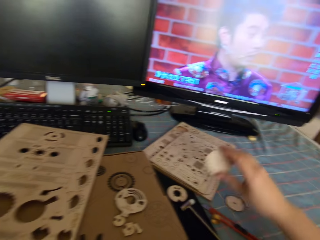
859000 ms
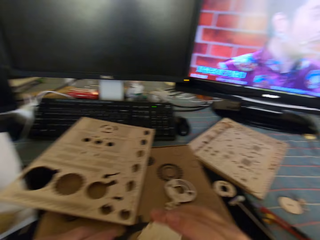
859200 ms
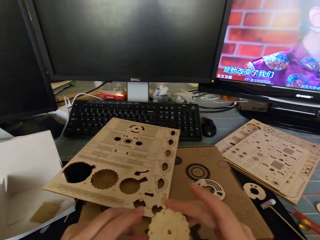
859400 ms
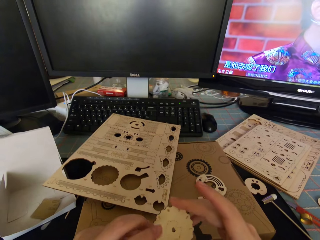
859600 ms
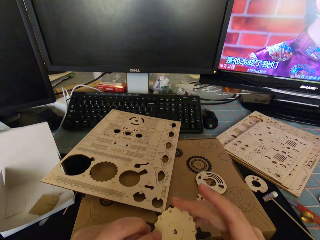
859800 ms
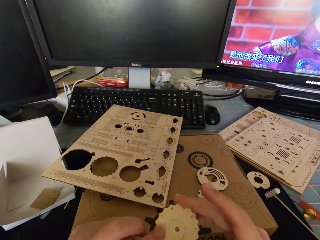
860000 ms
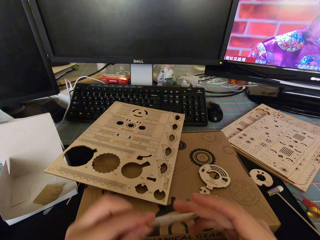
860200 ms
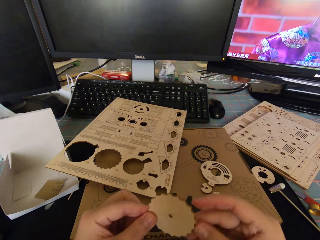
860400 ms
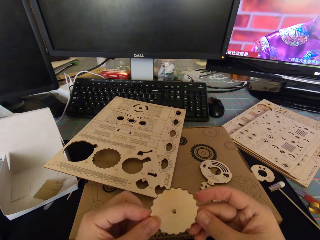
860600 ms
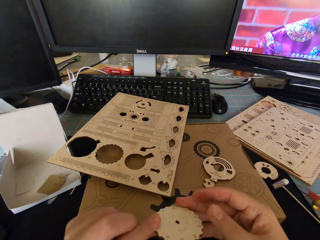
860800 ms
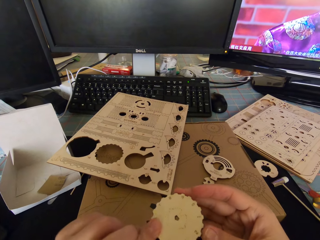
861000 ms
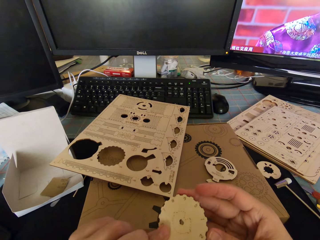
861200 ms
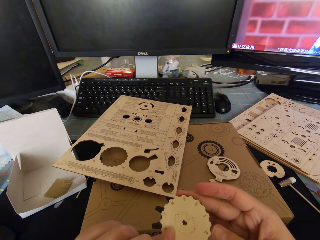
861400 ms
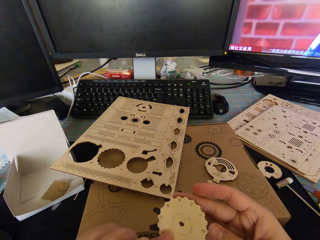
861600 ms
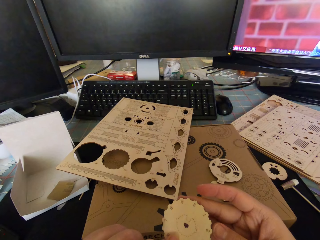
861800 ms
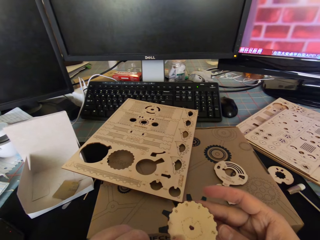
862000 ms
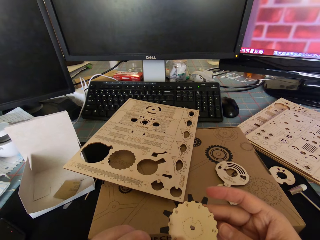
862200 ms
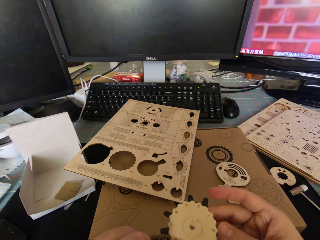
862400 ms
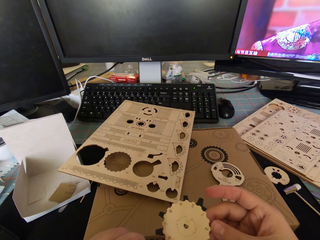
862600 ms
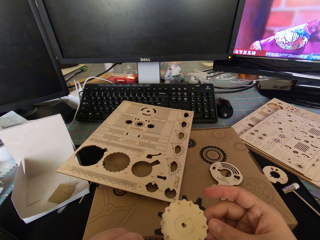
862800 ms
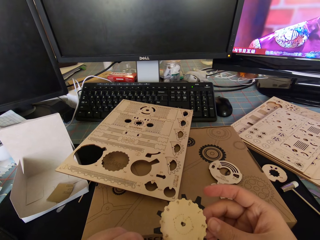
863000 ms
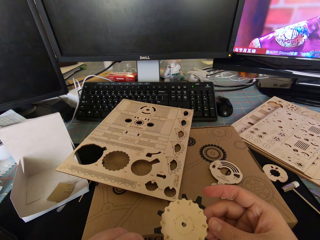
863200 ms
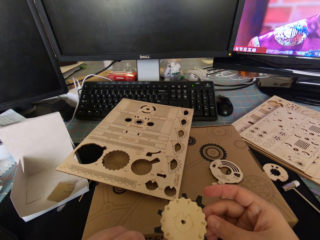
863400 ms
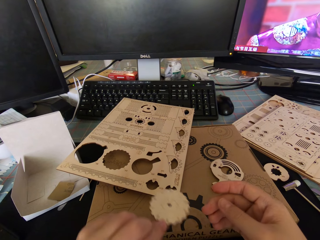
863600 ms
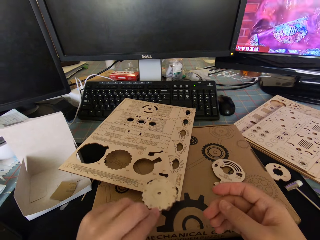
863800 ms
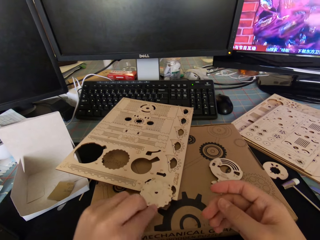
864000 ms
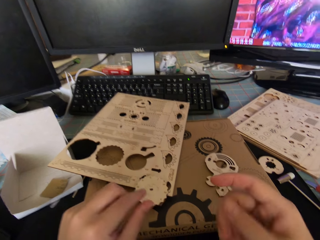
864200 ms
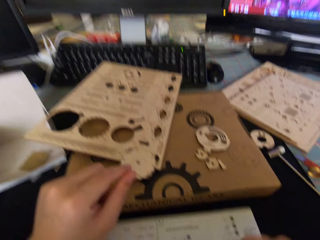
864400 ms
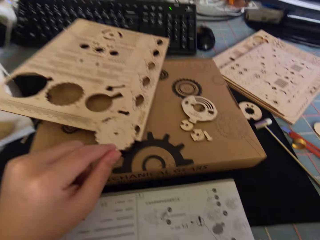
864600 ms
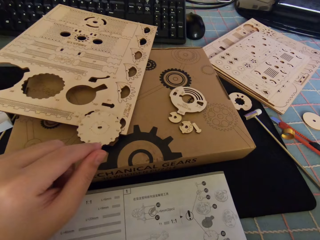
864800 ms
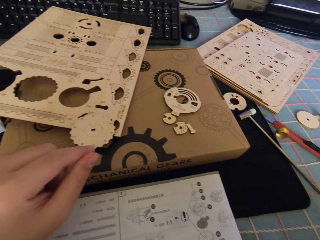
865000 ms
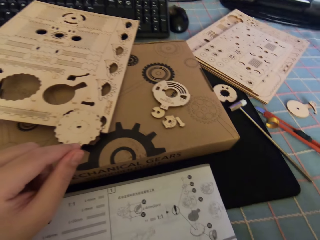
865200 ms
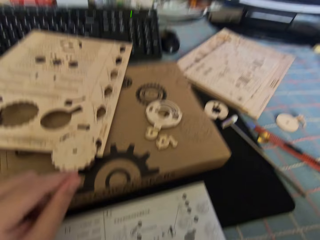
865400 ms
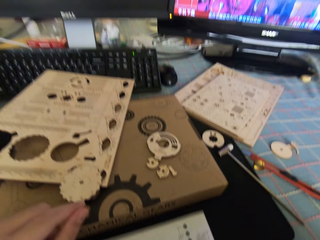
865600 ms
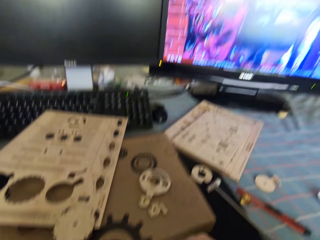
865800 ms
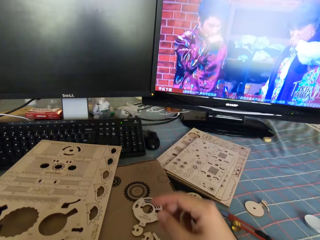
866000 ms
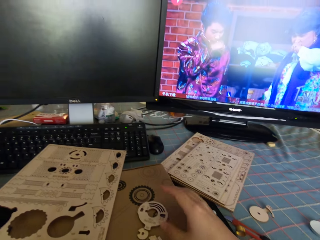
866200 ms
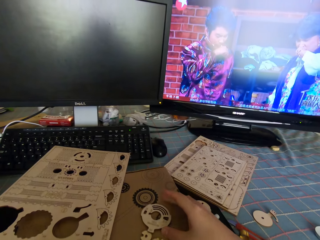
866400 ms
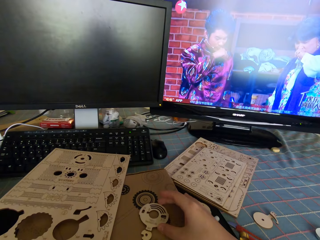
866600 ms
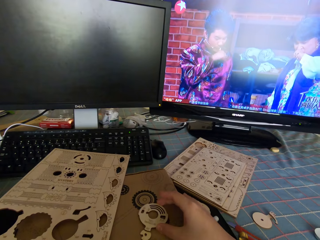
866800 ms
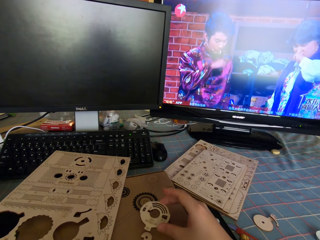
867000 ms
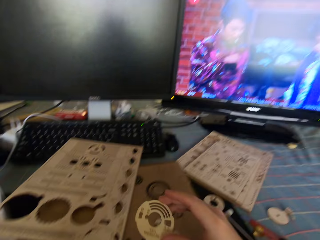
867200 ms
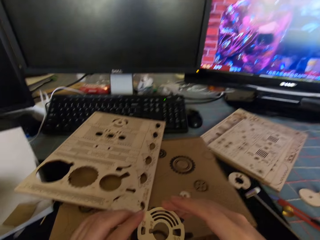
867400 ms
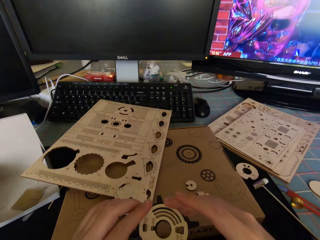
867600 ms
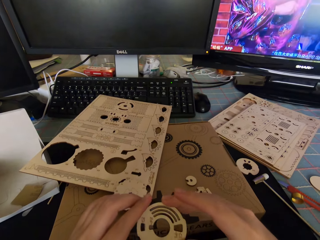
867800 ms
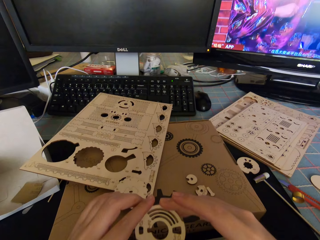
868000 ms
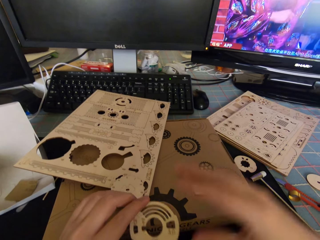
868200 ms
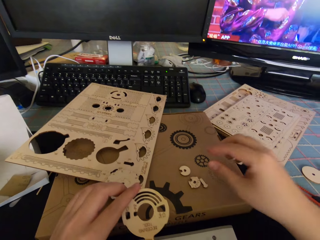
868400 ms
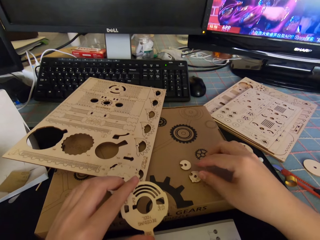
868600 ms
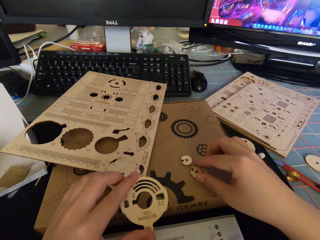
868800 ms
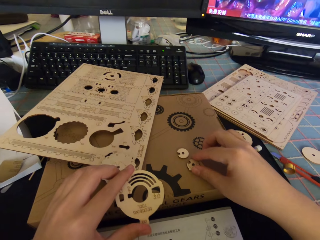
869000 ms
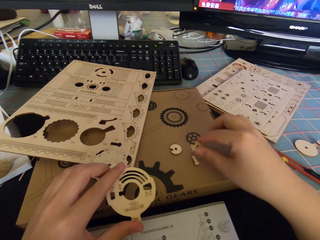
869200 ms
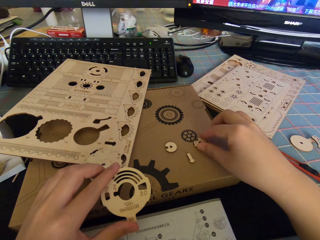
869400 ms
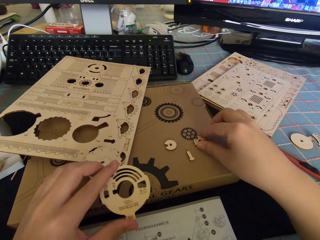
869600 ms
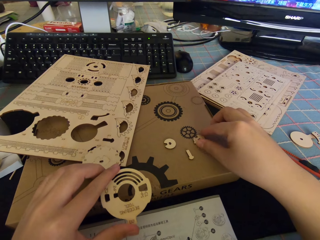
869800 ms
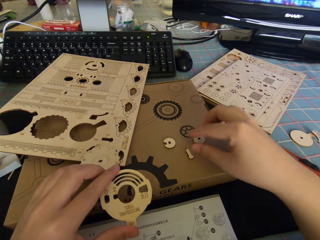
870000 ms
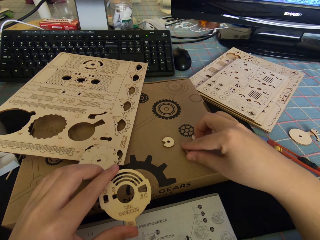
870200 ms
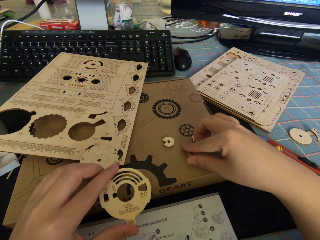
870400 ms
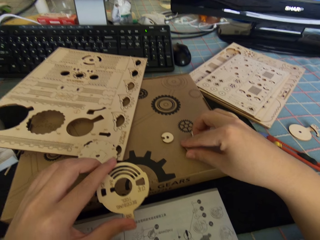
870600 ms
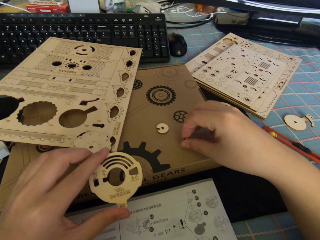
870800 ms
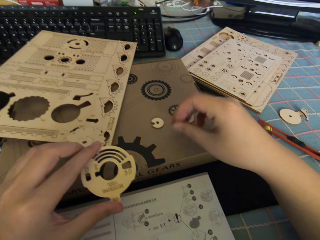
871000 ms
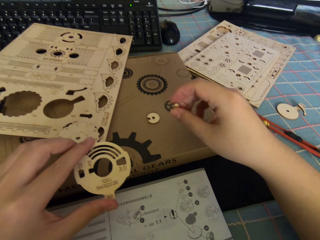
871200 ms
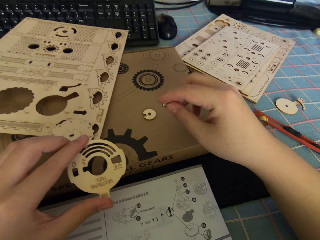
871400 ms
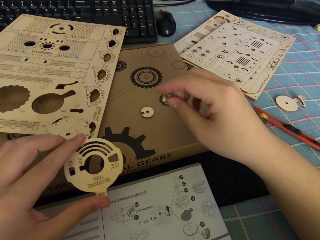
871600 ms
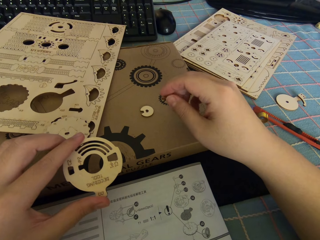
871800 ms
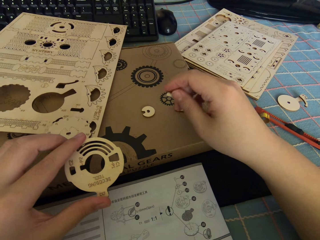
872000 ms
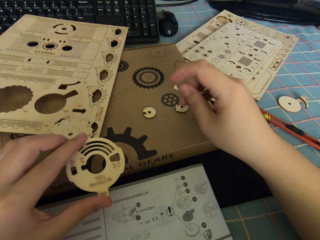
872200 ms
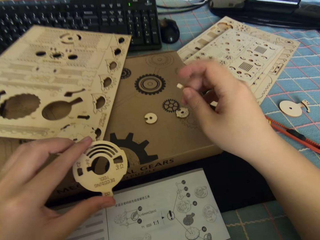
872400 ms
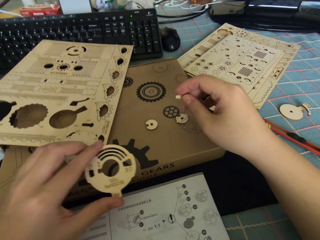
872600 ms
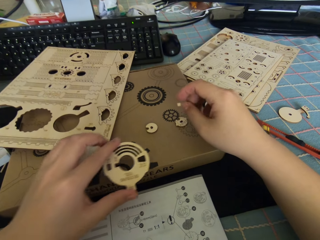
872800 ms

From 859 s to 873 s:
The camera wearer picks up a circular wooden piece or gear part from the desk. They hold the gear part with the other hand. They turn the gear part. They turn the gear part again. They move the gear part away. They put the circular wooden piece on top of the wooden puzzle. They move the right hand. They move the right hand again. They pick up the round wooden piece from the box. They hold the gear part with the other hand. They pick up a gear part. They move one of the small wooden pieces on the box. They put the gear part down. They pick up the tiny wooden piece from the box.

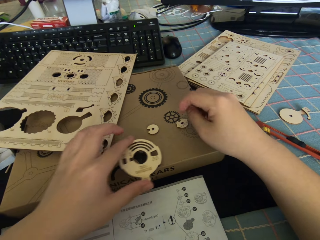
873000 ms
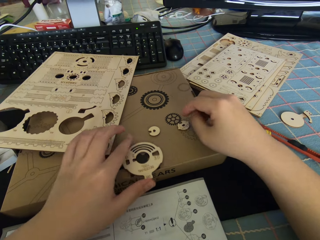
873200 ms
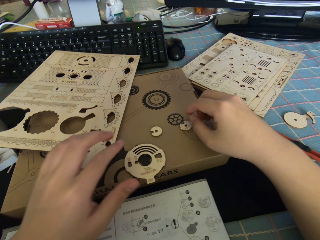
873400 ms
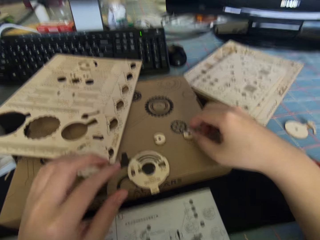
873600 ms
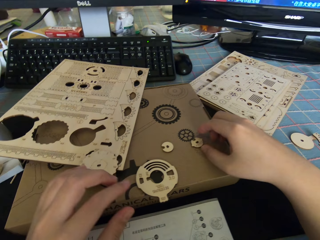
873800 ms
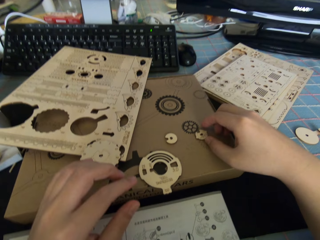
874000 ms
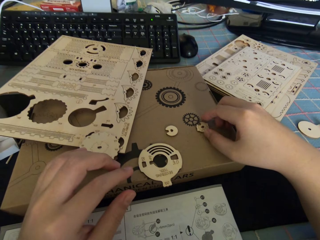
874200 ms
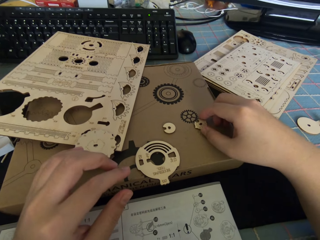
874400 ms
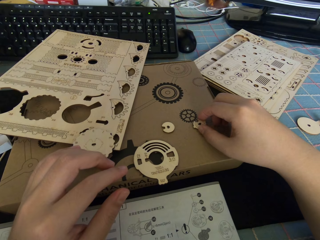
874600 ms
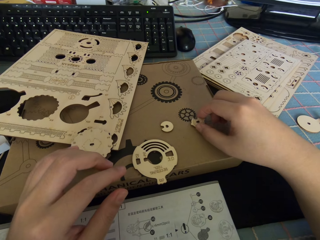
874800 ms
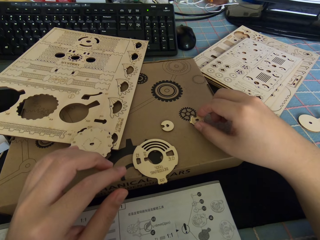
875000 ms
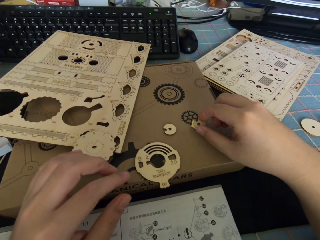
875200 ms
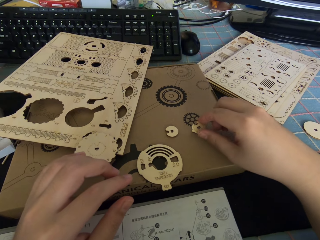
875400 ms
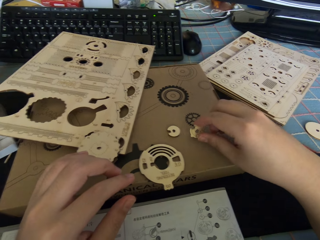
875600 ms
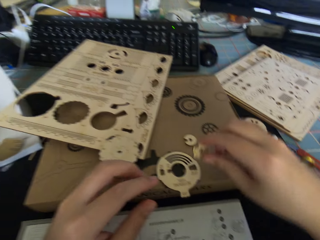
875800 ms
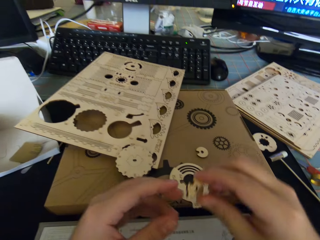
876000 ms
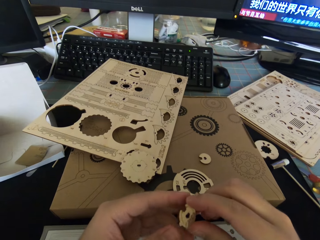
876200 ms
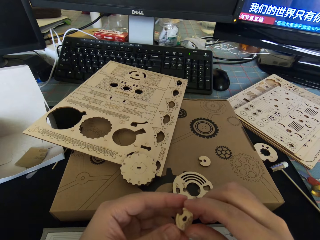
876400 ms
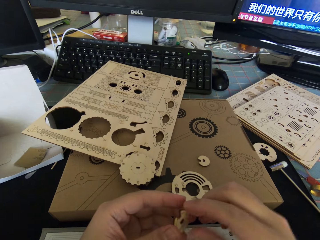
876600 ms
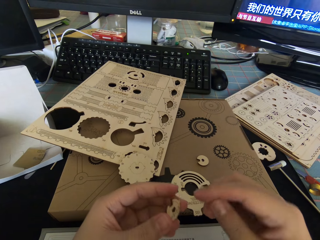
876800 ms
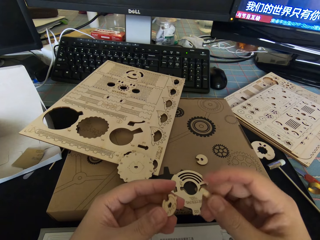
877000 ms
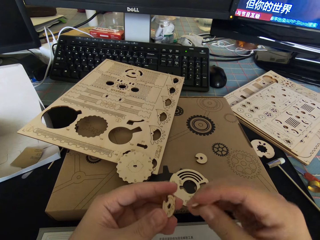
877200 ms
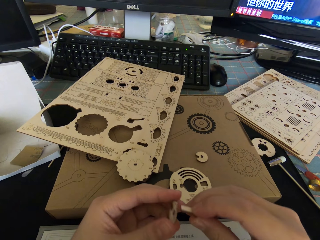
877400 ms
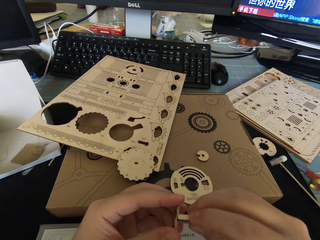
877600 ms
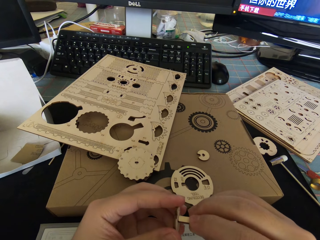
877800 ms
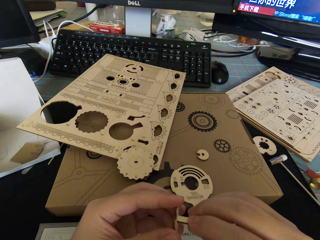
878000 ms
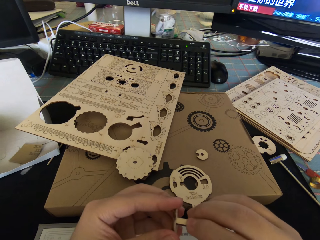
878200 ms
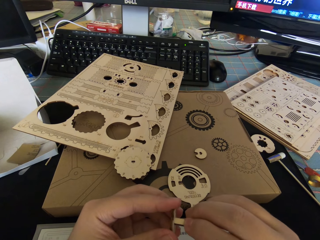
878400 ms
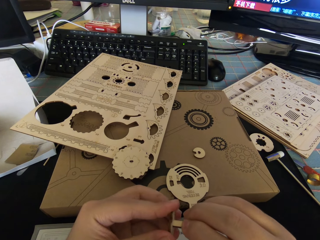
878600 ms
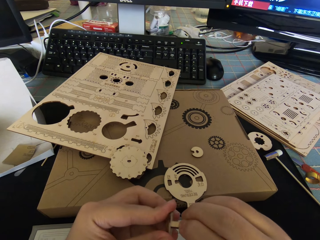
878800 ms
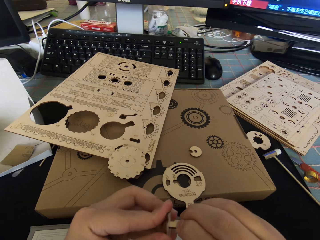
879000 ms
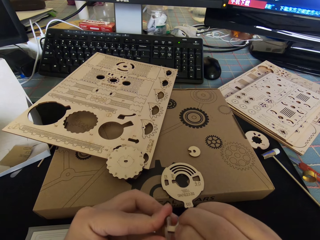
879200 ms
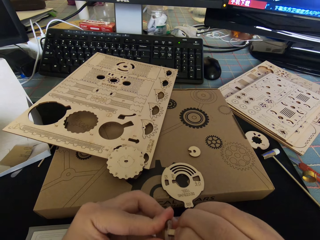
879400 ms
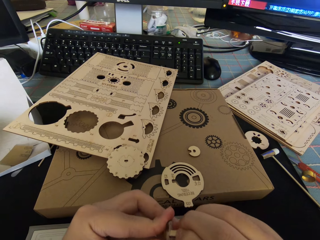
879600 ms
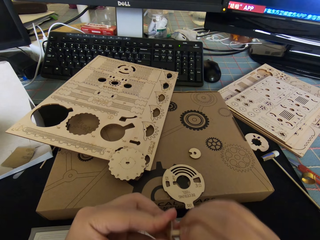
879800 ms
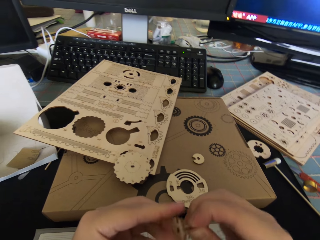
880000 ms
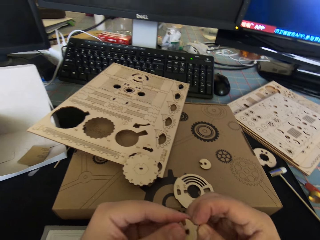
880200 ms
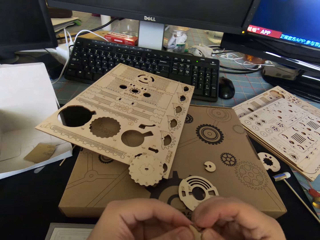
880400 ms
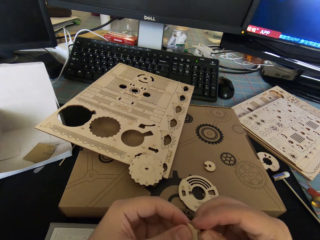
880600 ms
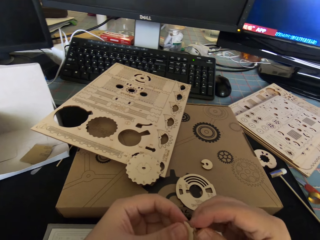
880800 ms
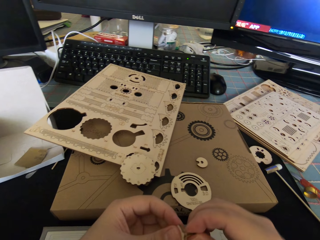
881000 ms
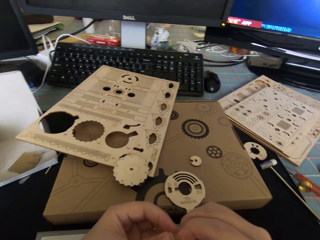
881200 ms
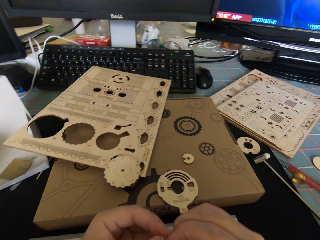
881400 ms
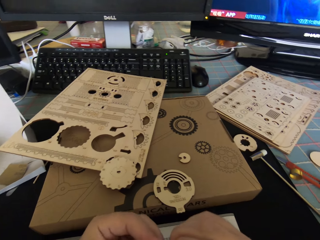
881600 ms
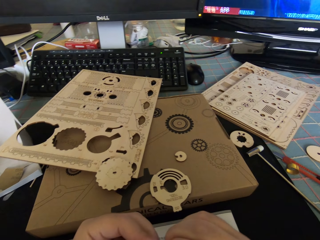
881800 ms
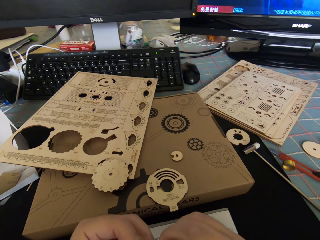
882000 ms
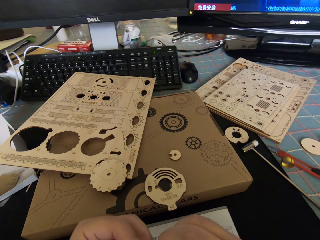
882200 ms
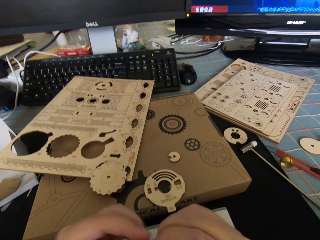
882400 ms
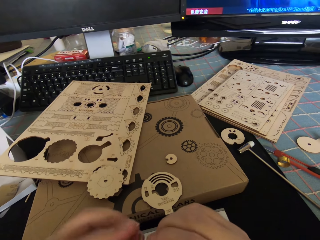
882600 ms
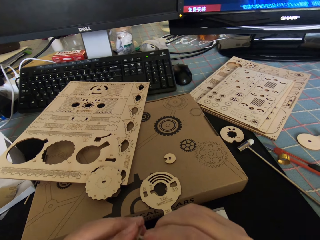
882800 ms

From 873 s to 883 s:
The camera wearer drops the round wooden piece or gear part on the box. They pick up the small wooden piece from the box. They hold the gear part with the other hand. They fix the tiny wooden piece to the small wooden piece.
